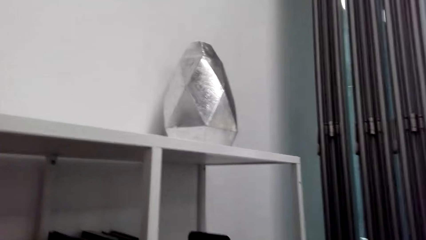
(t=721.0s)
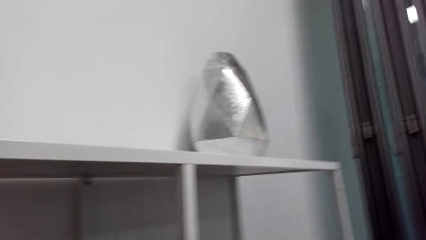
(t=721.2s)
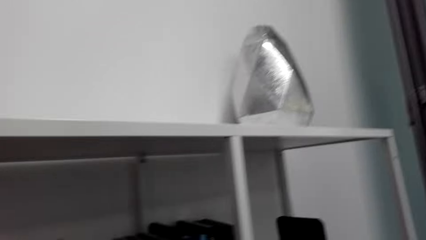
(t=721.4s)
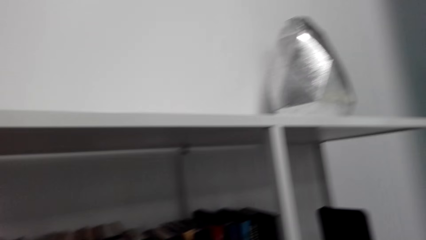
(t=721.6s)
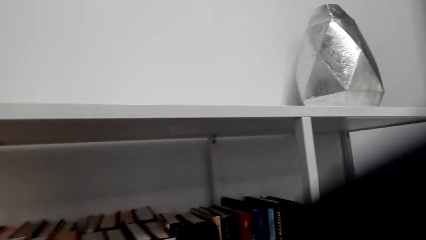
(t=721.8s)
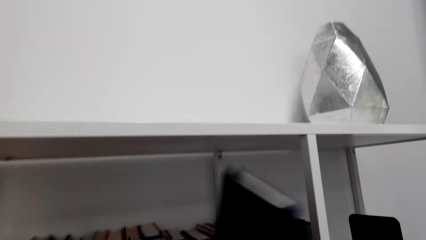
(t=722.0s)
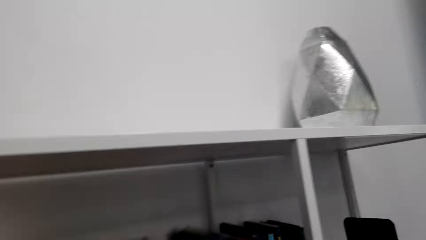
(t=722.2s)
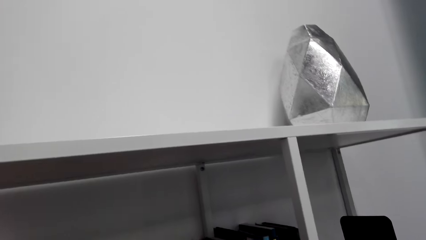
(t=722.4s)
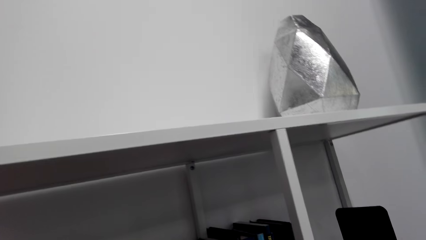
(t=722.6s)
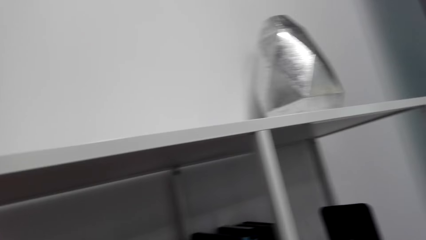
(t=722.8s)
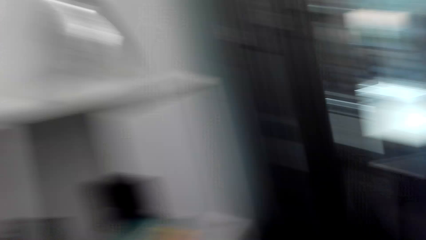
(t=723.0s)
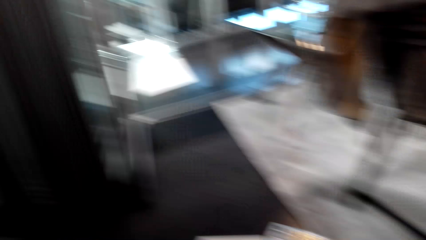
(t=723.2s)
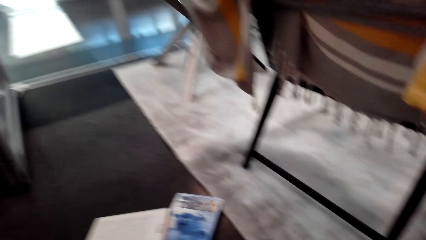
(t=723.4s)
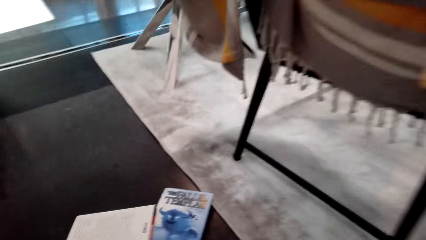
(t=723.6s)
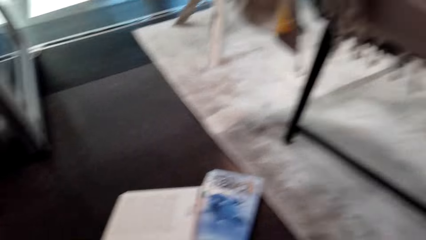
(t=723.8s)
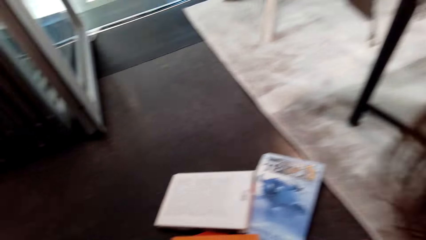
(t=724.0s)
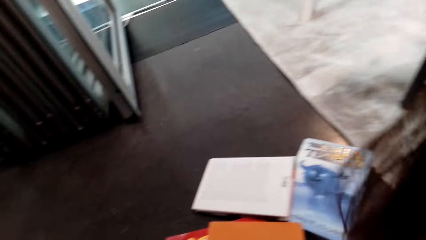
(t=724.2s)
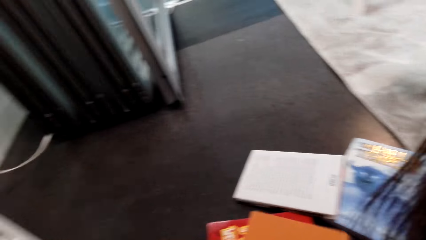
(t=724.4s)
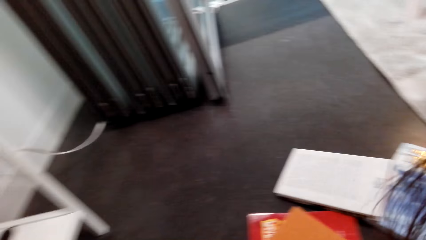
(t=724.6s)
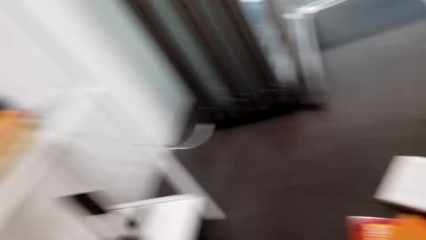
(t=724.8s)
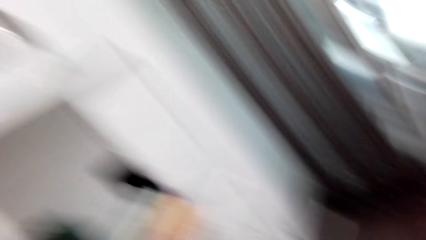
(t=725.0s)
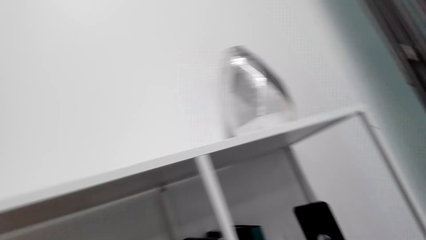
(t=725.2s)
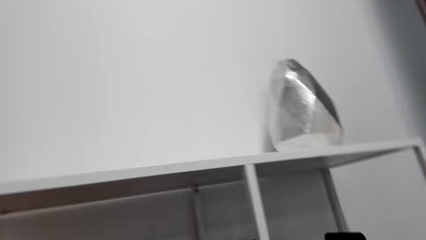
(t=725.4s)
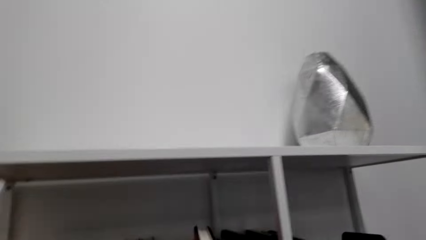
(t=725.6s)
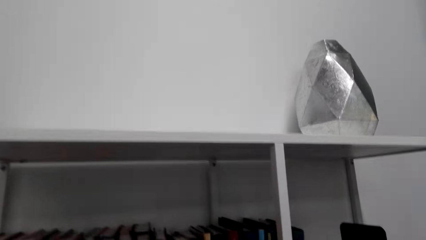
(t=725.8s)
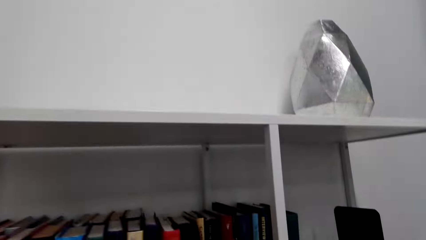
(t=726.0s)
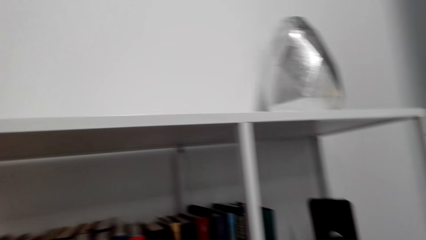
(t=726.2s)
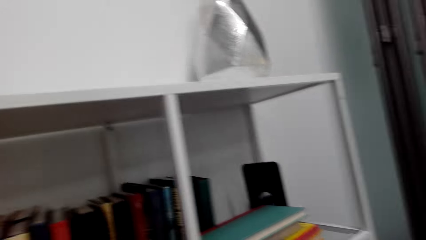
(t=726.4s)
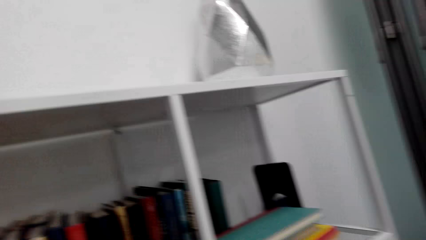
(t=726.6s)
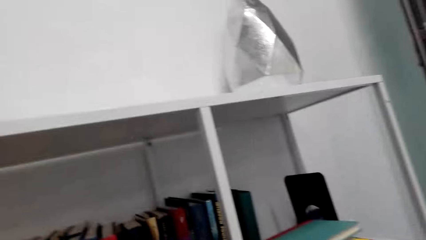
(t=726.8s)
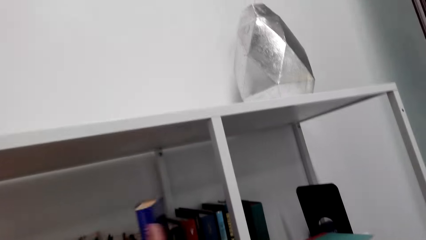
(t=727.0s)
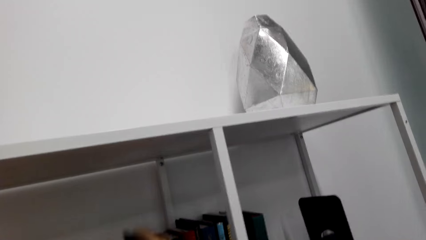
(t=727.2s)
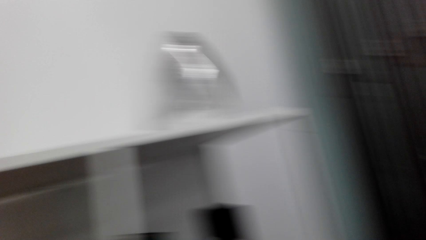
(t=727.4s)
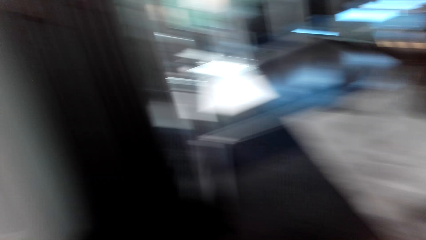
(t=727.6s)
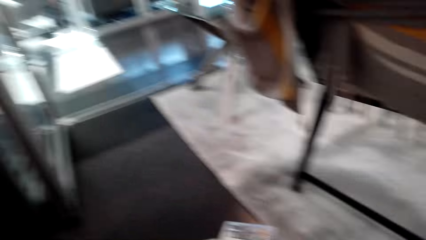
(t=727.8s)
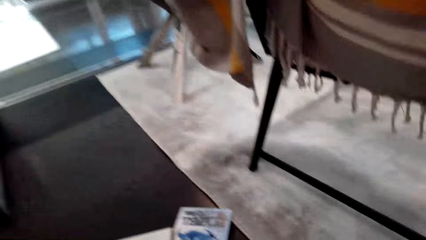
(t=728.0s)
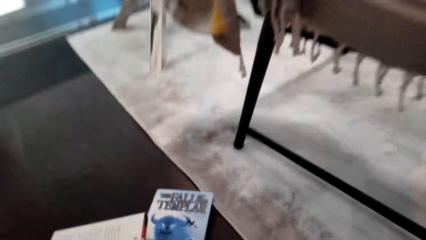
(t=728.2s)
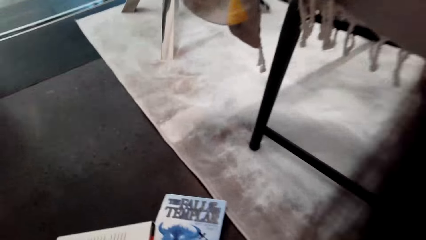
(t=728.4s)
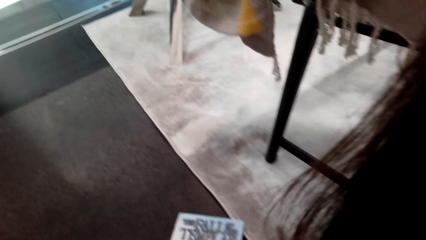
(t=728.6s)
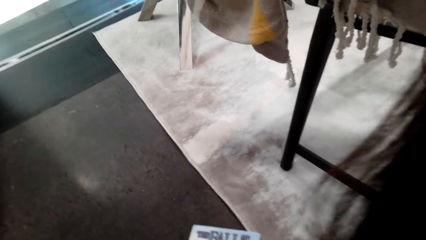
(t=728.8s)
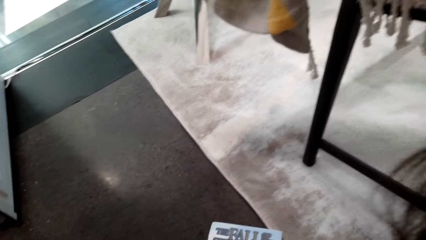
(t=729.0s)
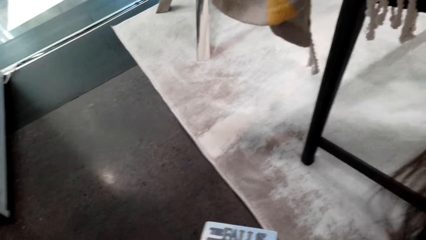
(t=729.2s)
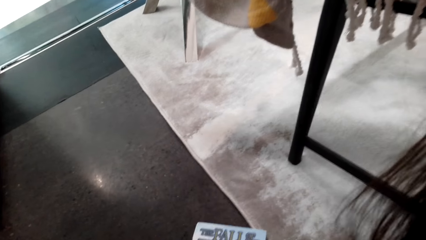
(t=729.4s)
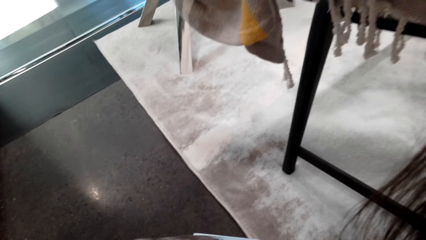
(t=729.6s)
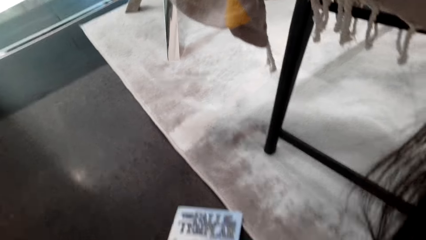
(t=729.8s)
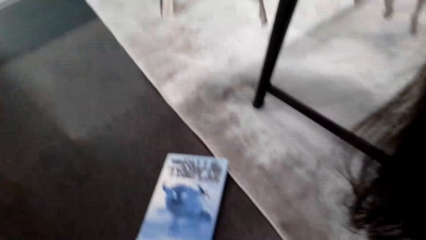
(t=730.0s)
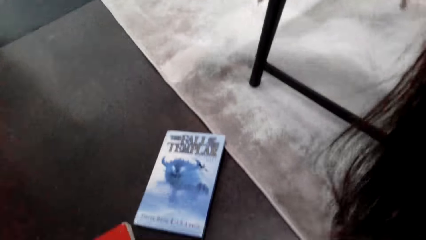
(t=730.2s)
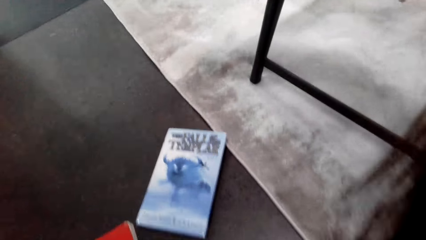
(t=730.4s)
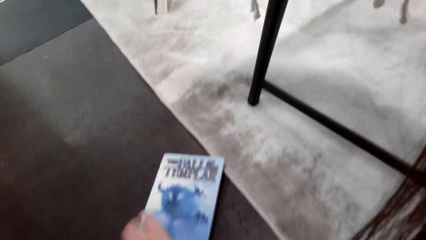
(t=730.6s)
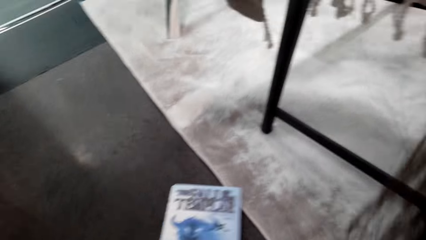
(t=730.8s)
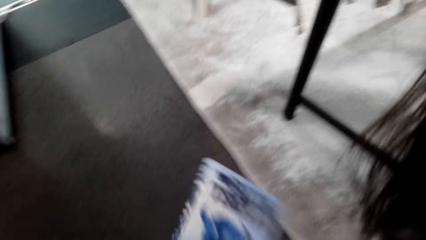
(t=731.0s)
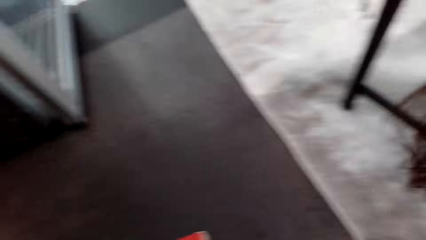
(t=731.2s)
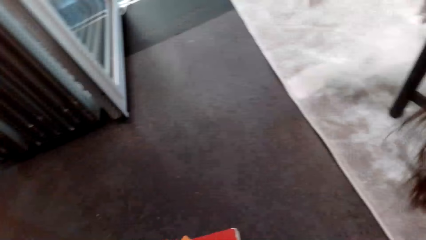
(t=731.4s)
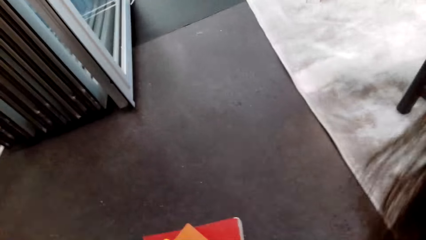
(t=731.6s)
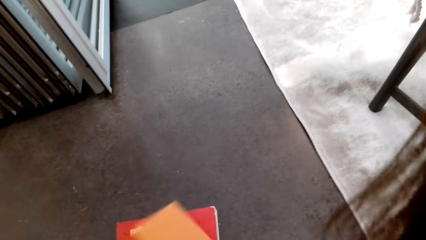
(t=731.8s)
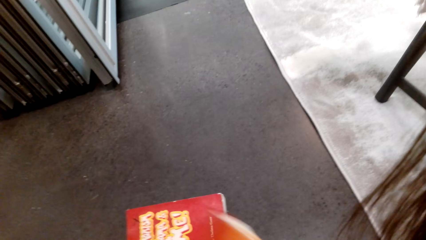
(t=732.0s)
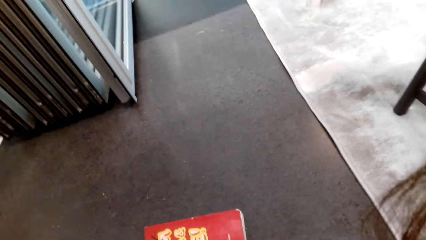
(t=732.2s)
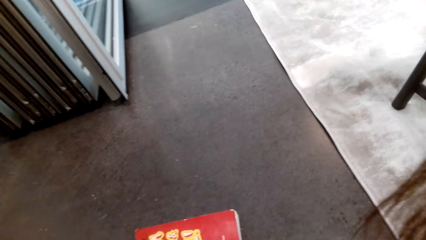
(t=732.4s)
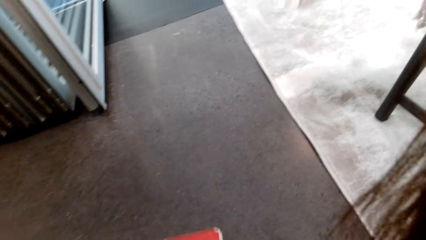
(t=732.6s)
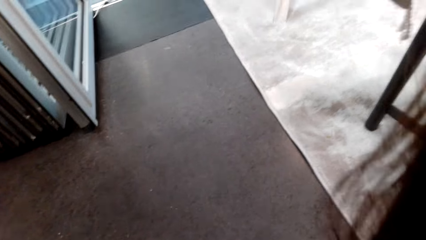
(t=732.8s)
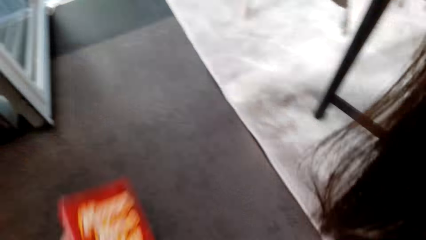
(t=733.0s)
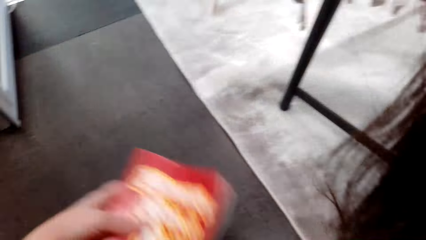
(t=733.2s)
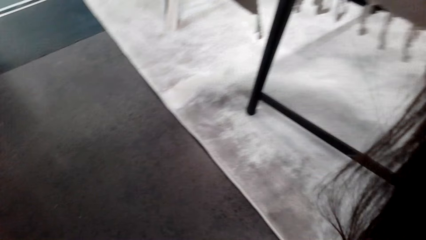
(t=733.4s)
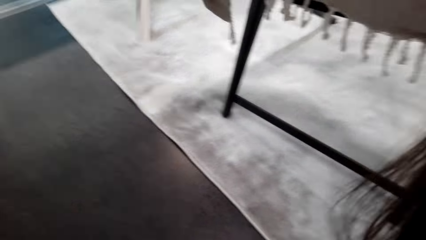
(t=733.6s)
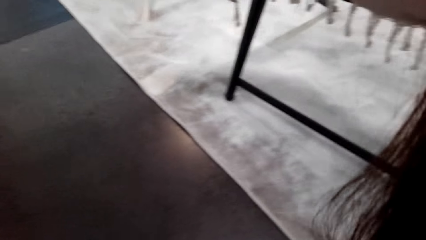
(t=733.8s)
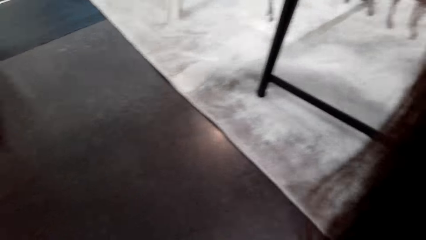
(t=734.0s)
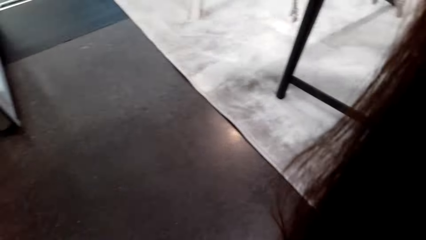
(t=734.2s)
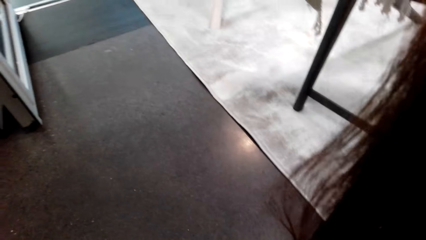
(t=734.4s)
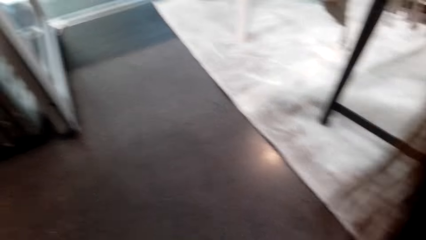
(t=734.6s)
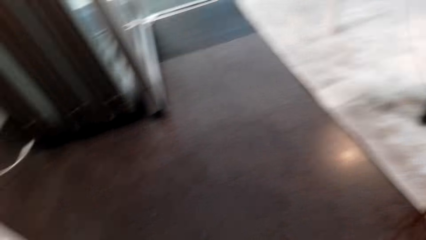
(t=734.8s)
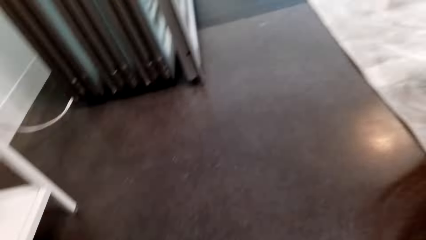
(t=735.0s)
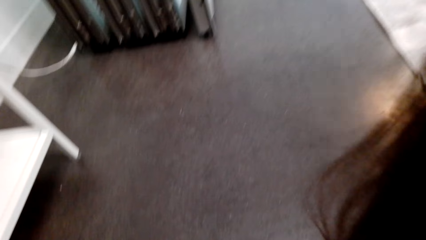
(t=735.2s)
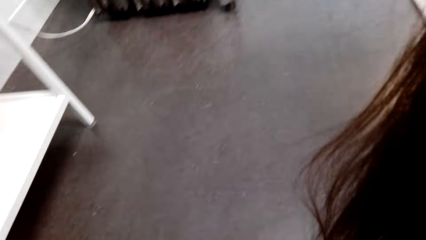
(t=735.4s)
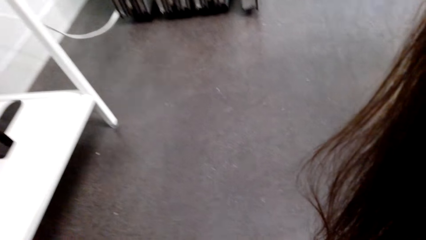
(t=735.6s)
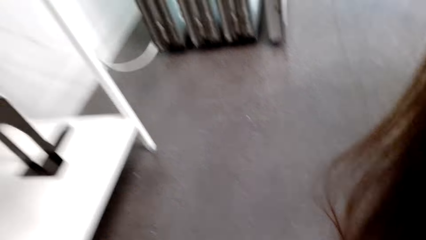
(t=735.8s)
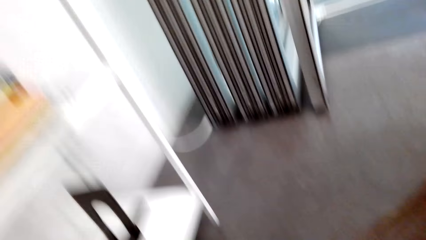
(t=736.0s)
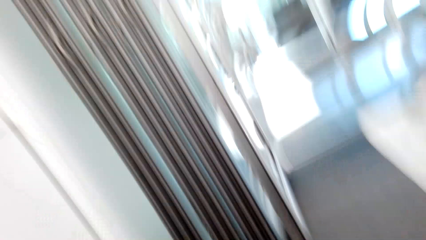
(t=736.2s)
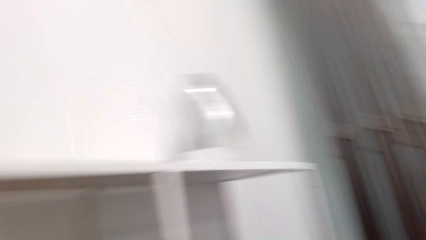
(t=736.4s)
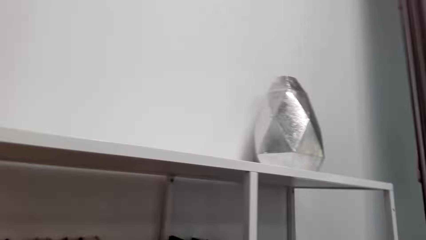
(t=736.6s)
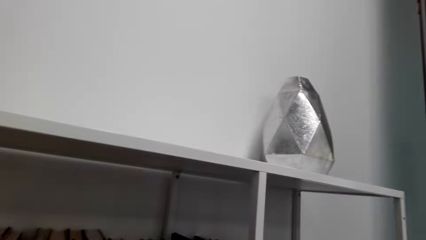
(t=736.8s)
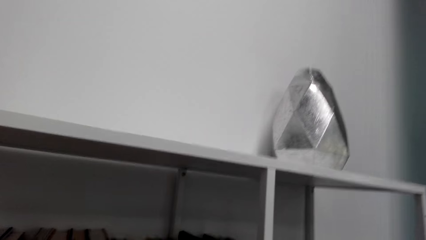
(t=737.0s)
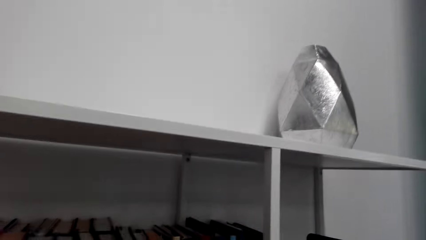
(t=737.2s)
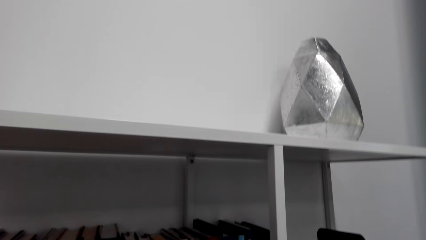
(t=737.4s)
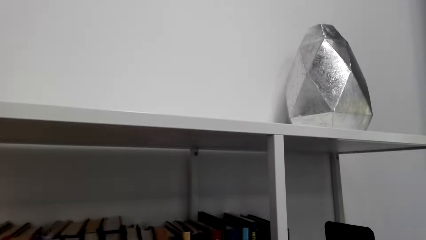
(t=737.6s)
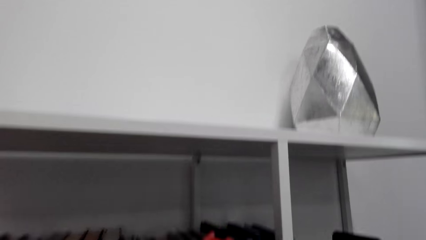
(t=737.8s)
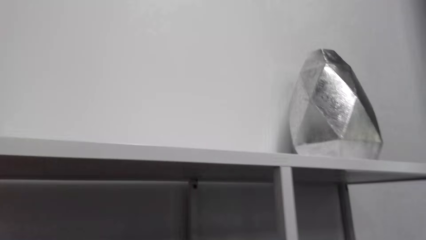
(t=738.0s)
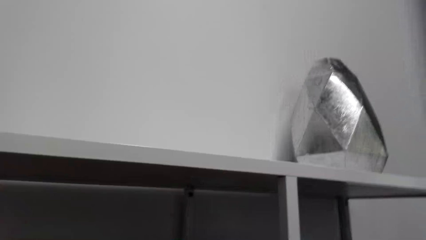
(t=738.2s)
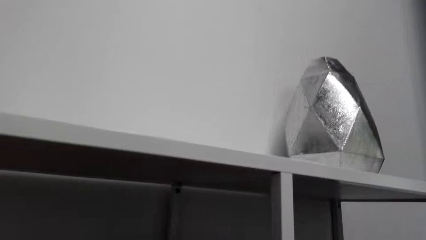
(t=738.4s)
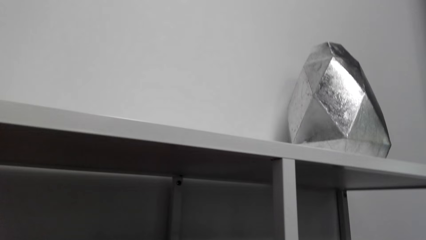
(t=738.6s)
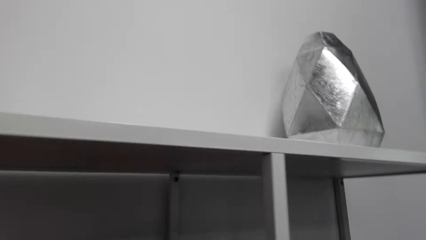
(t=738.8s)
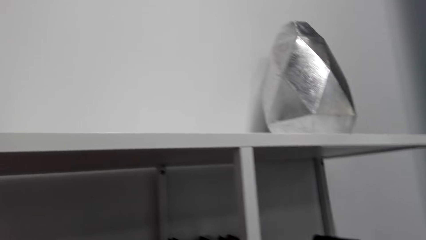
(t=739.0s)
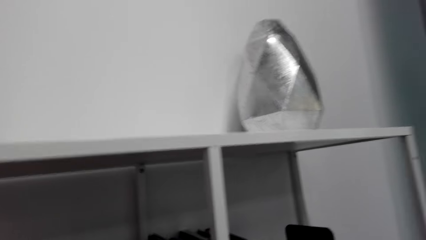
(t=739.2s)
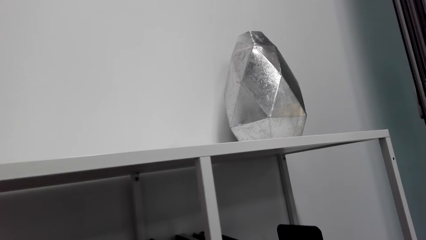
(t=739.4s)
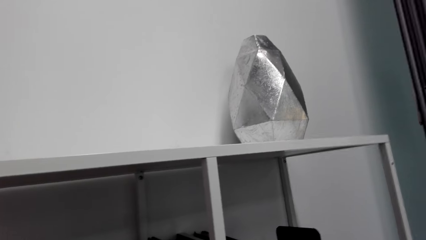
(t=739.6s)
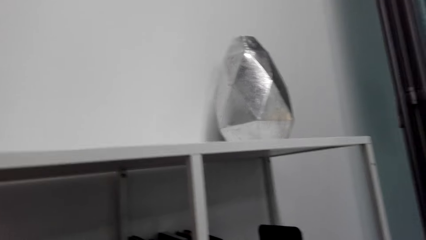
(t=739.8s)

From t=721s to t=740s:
The camera wearer arranges books on a shelf. They walk in the room. They pick up books from the floor. They place the books in the shelf. They arrange books on the shelf. They pick up books from the floor. They look around the room. They arrange books on the shelf. They place the books in the shelf. They pick up books from the floor. They walk in the room. They pick a book. They hold the book. They look around the room. They arrange books on the shelf. They walk in the room.
